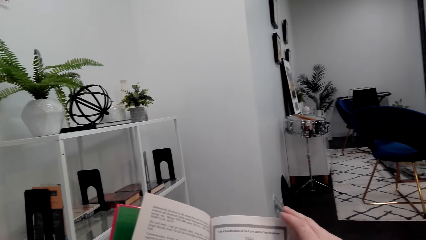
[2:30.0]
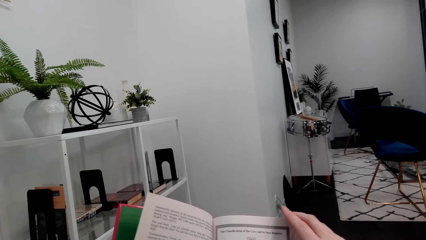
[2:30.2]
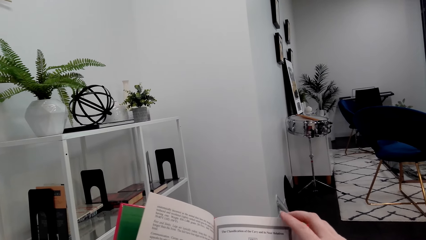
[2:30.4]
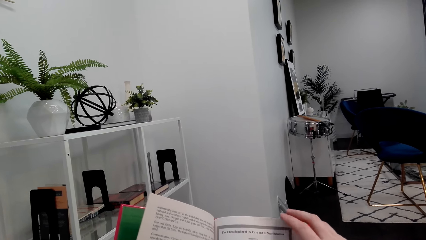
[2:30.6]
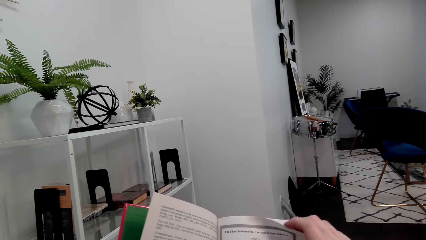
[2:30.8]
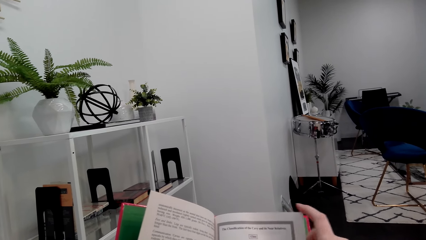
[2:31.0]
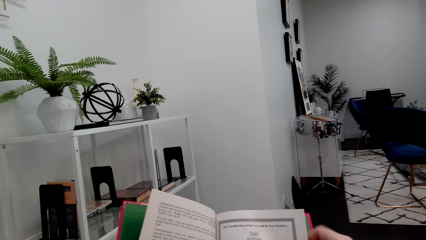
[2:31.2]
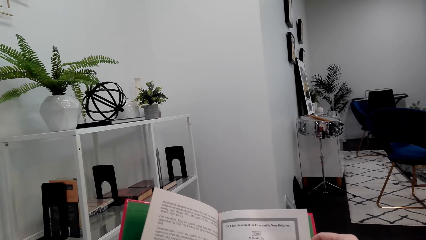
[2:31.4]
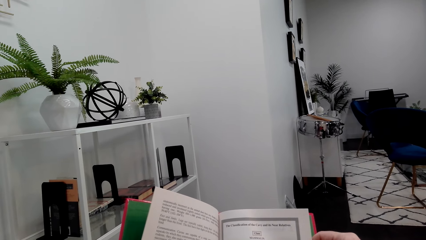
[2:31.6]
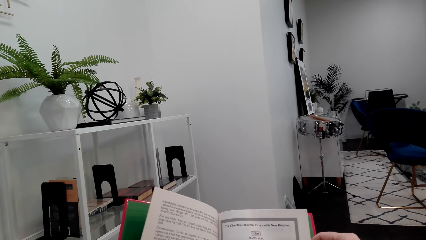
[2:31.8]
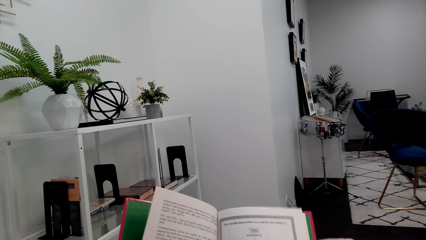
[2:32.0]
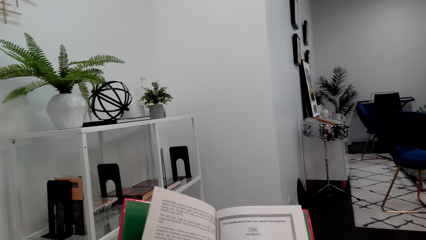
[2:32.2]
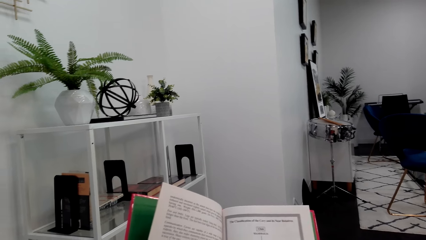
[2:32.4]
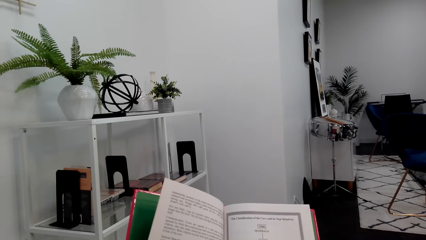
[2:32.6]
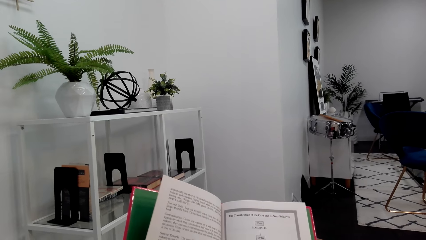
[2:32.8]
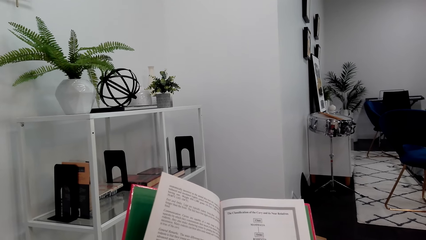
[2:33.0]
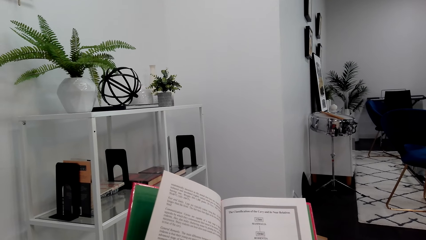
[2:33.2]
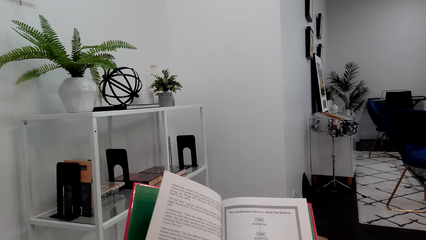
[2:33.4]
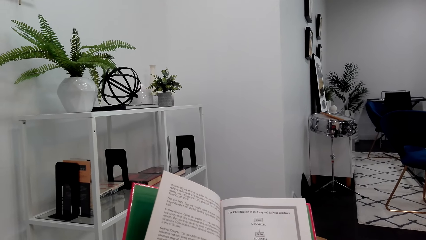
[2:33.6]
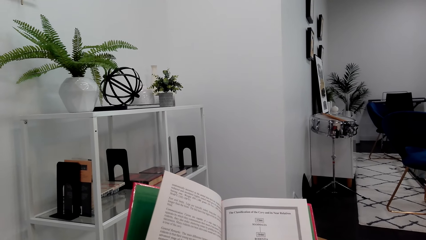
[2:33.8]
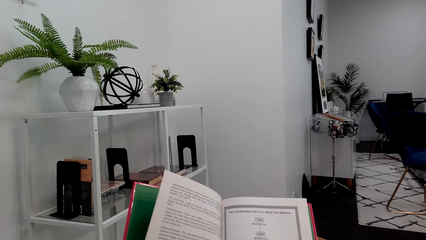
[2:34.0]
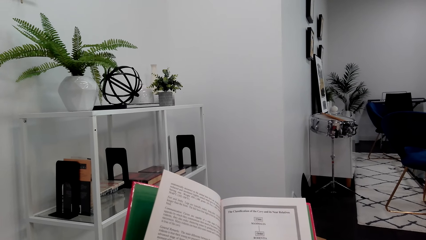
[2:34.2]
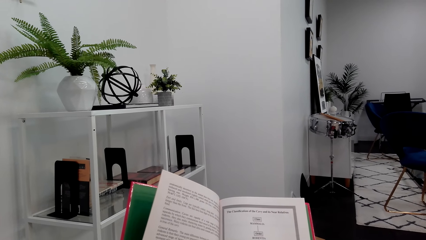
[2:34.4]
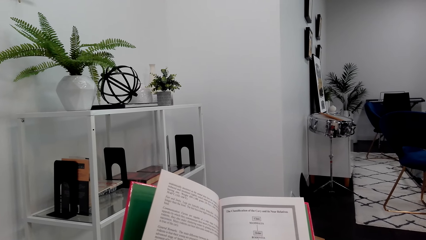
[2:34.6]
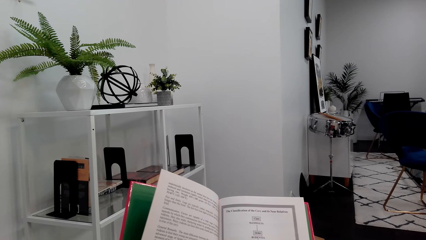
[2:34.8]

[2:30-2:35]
The camera wearer reads the book.

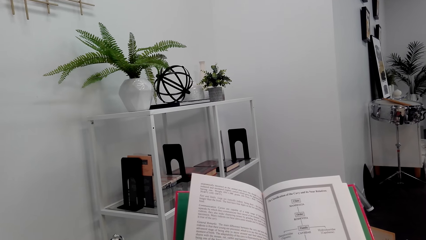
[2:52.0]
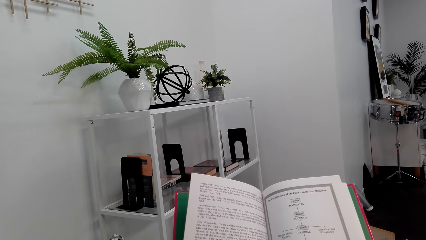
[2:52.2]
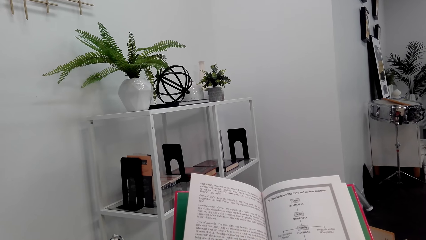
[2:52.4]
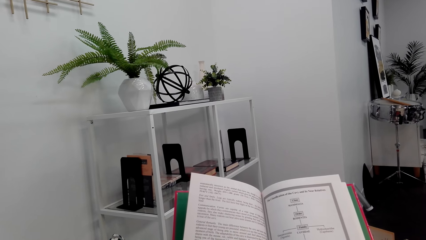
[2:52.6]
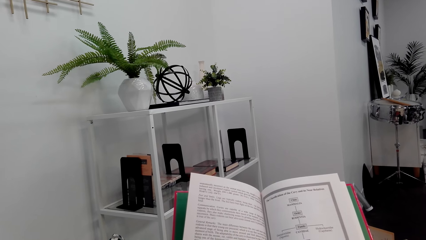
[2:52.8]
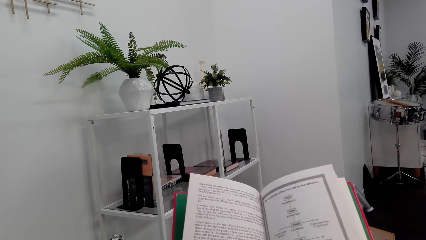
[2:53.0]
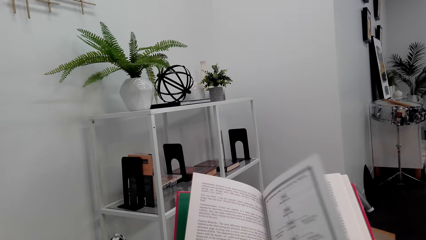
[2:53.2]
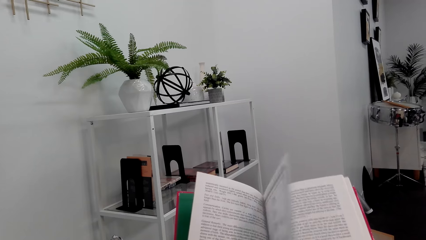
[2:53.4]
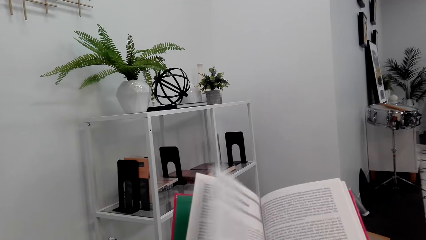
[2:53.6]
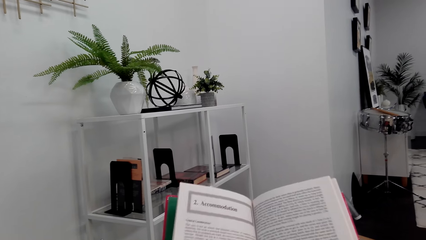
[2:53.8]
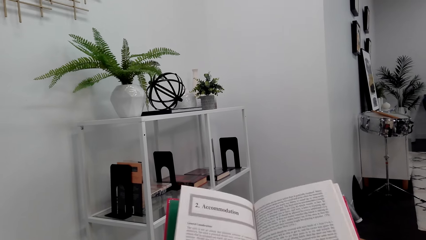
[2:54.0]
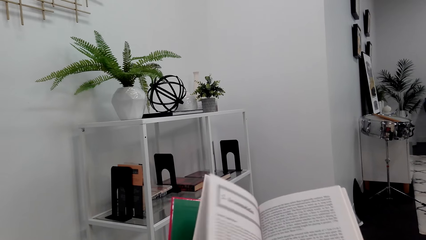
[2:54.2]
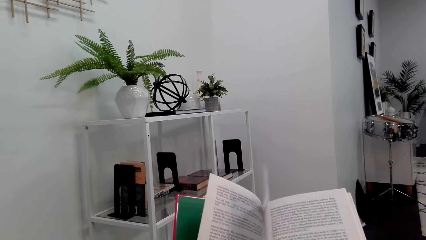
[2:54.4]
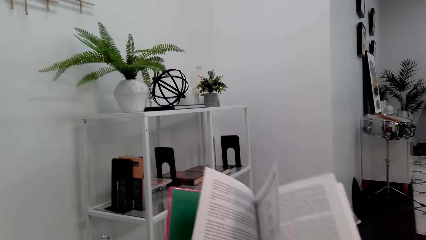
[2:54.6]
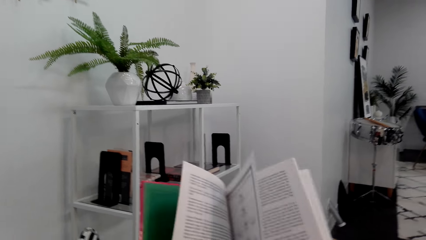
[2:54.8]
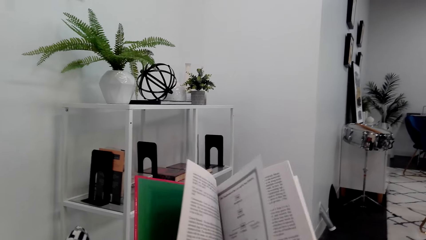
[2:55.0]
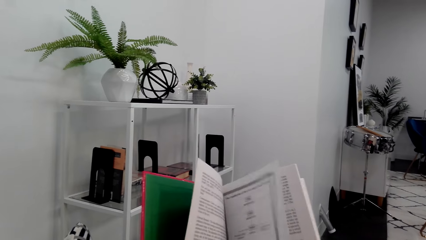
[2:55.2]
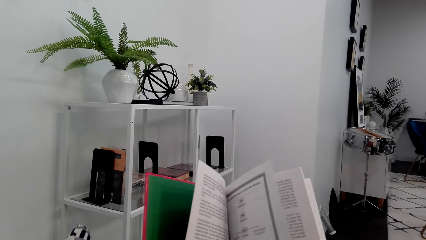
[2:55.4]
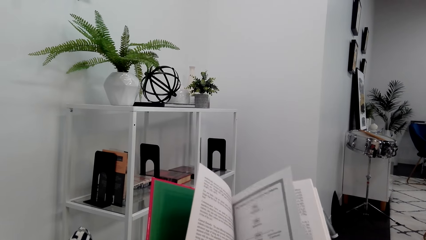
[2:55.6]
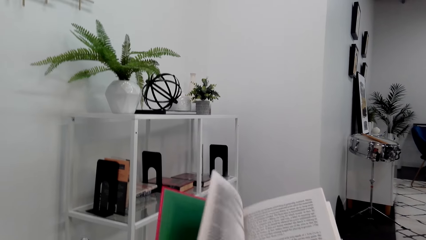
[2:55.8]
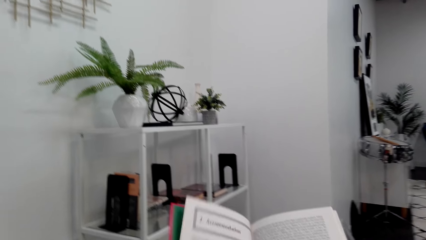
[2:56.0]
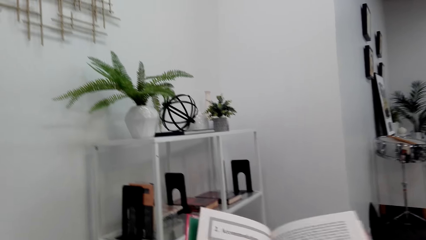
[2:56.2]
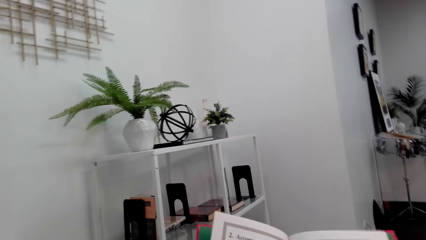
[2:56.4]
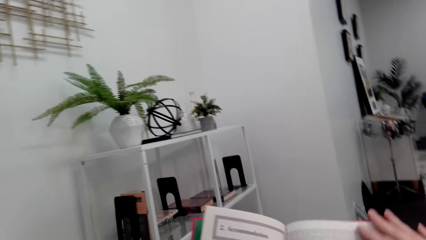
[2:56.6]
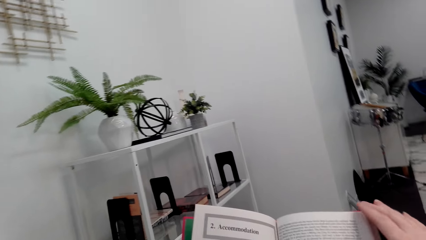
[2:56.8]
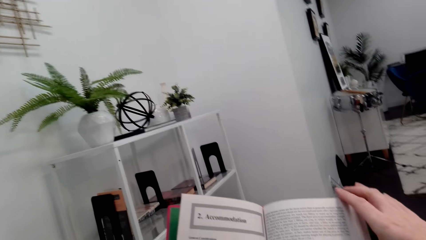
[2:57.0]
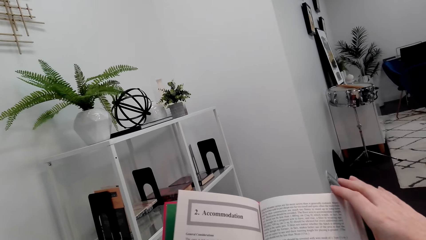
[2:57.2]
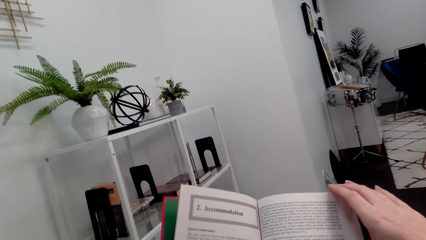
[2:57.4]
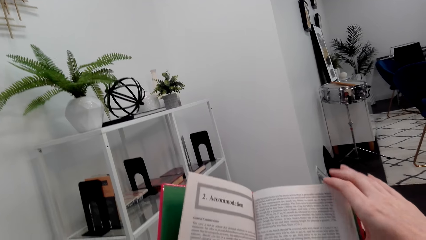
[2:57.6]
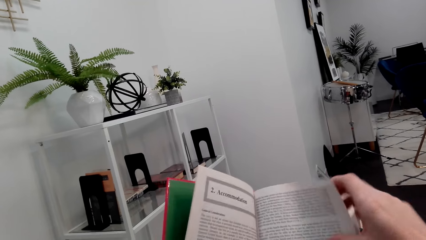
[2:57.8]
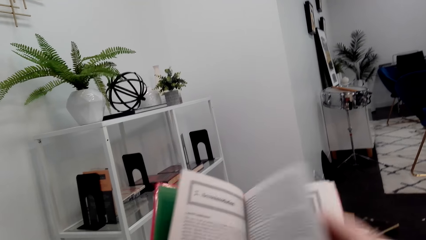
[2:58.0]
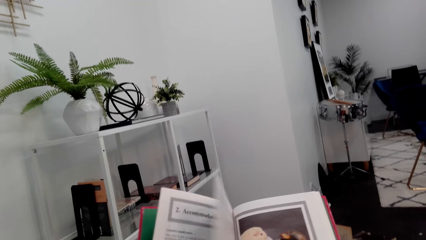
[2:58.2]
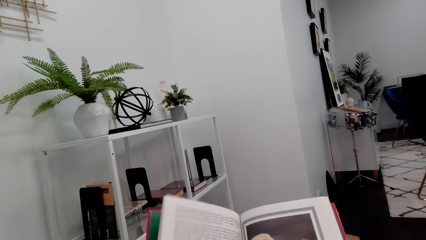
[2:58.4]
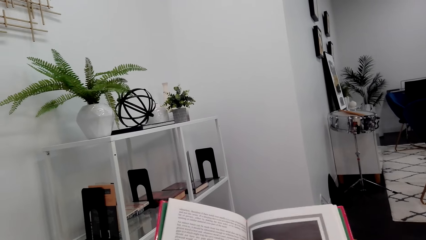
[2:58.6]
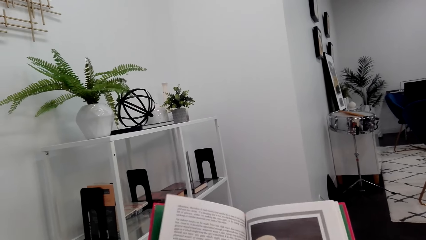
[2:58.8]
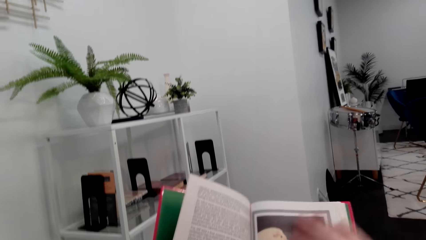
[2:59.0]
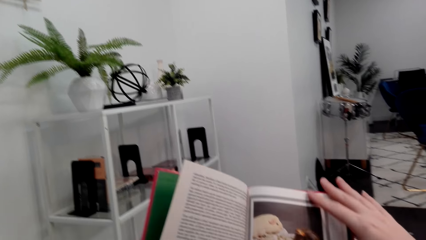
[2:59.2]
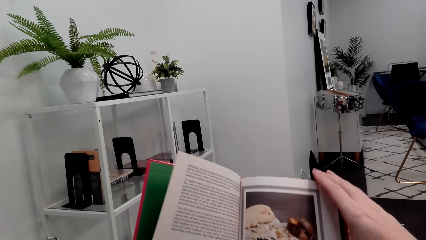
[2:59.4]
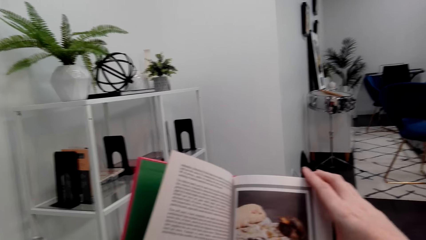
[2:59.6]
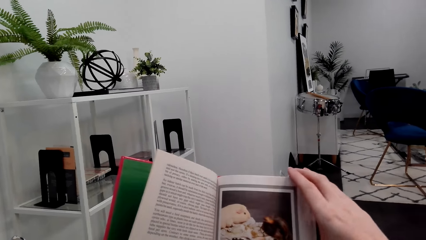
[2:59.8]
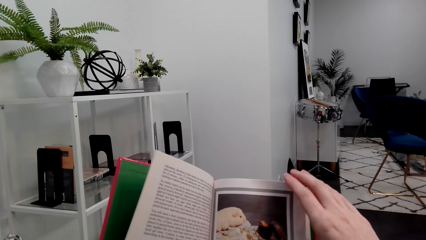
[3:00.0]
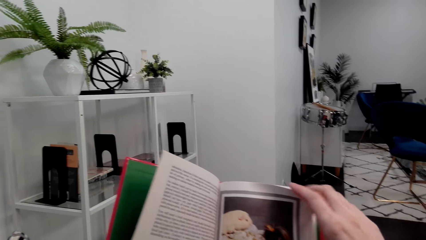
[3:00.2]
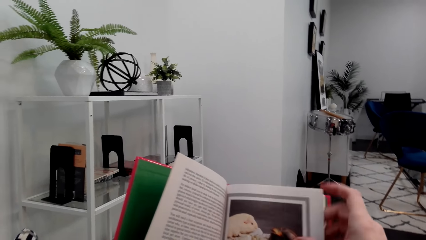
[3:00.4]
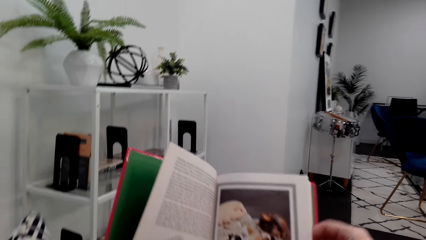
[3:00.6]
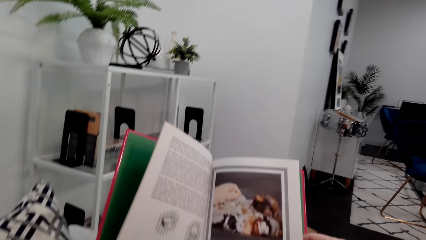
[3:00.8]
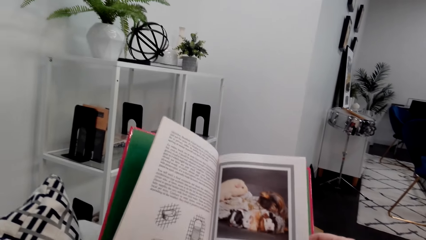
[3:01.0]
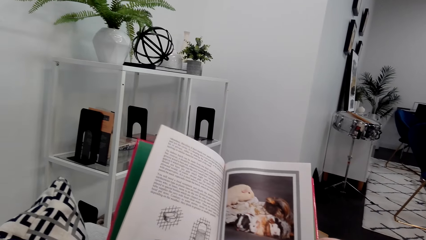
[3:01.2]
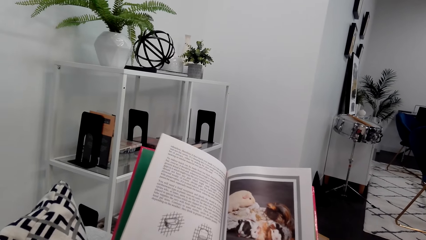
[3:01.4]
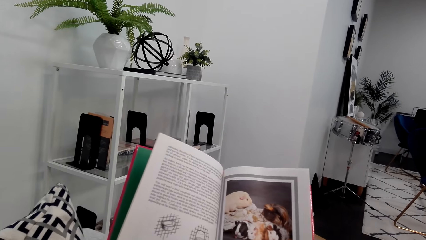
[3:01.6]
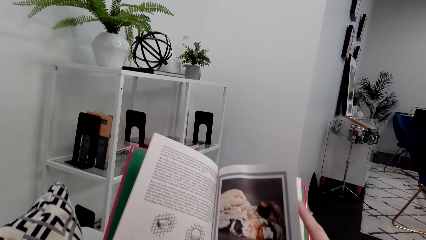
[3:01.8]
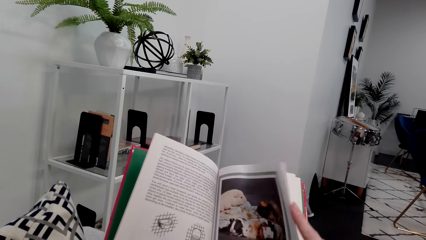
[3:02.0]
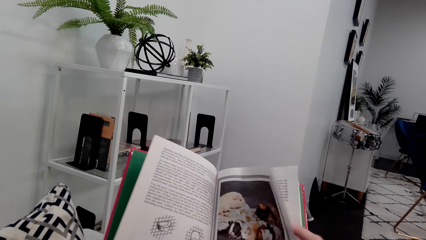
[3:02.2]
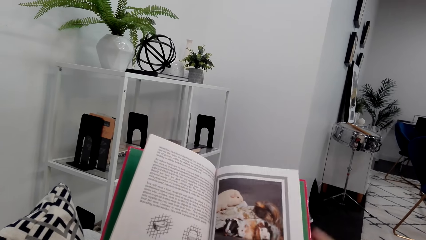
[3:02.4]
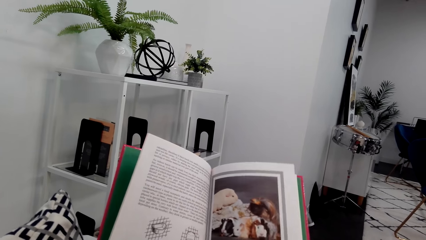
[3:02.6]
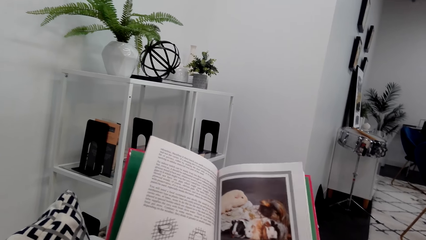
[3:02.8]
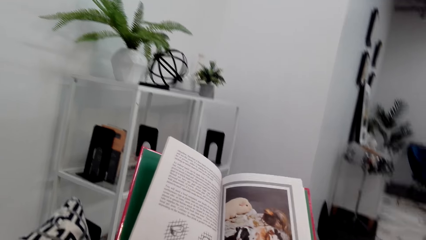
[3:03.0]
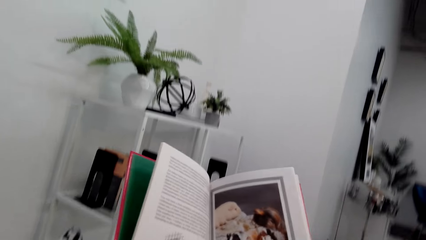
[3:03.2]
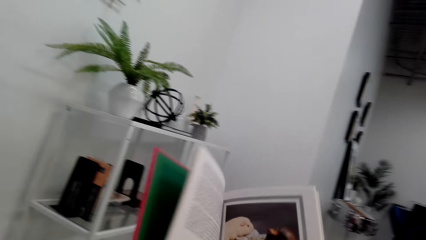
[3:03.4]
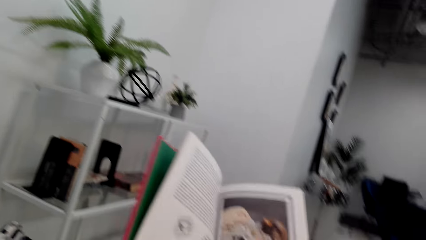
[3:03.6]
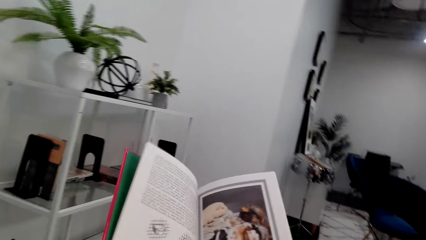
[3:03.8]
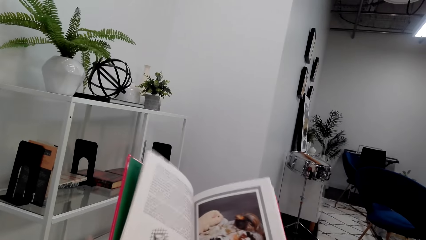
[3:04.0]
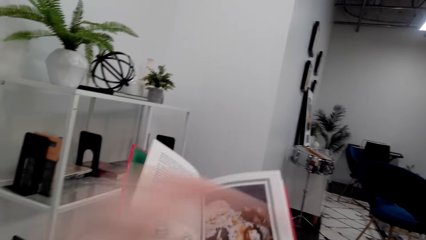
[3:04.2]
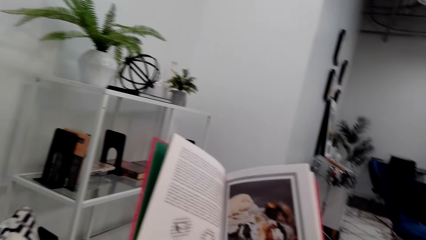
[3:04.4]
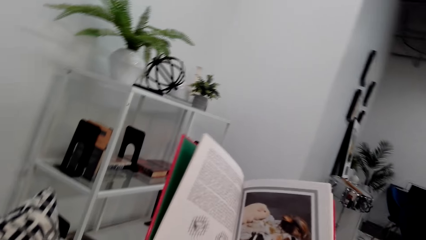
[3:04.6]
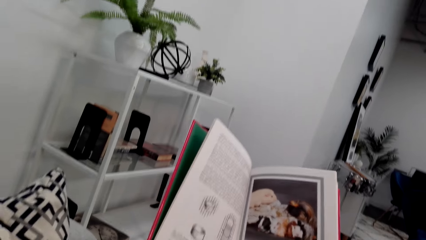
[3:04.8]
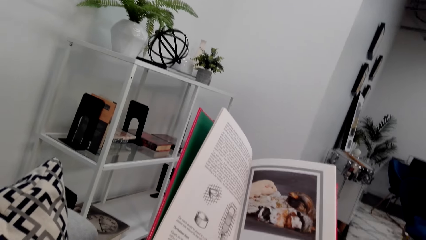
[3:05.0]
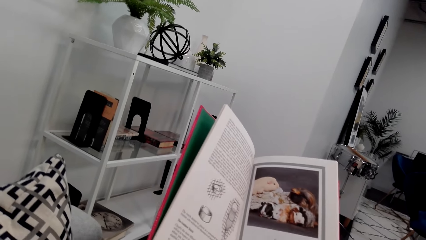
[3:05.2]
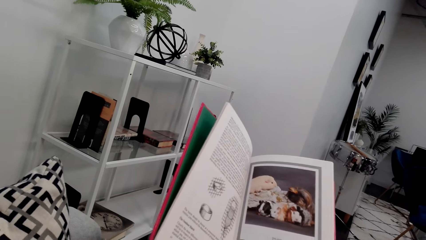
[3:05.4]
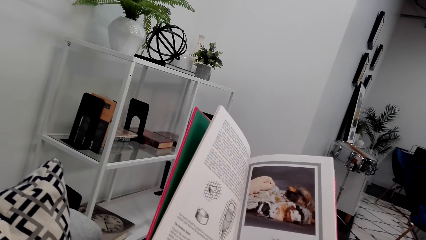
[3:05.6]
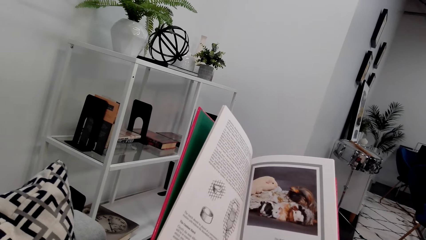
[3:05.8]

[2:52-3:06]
The camera wearer flips through the pages of the book. They read the book.
